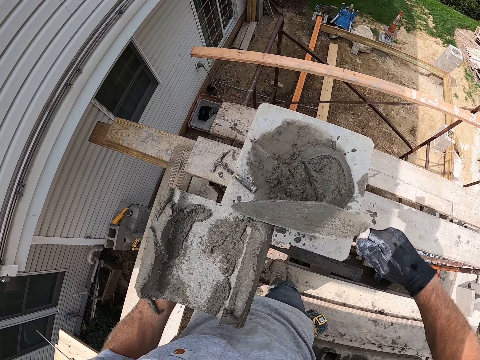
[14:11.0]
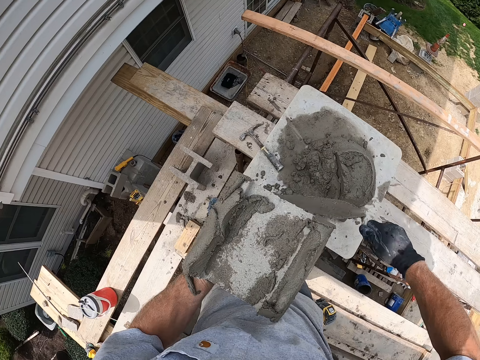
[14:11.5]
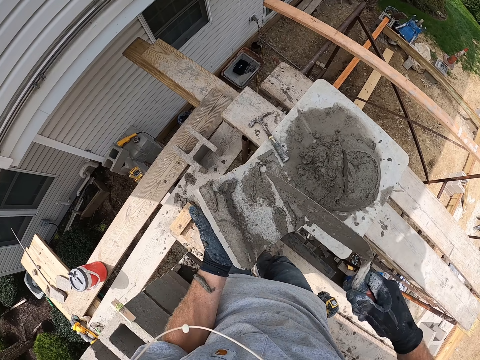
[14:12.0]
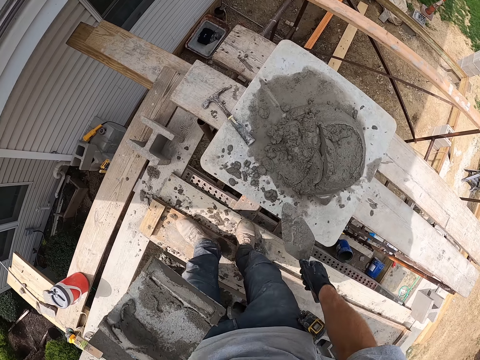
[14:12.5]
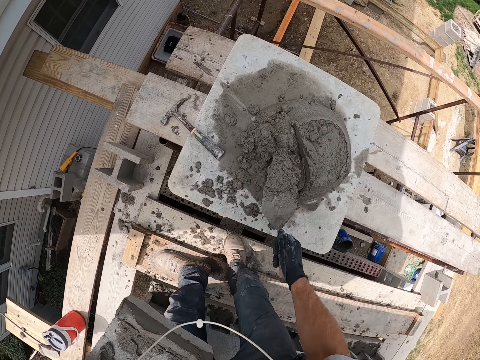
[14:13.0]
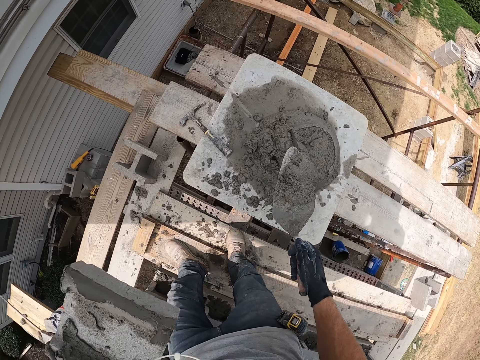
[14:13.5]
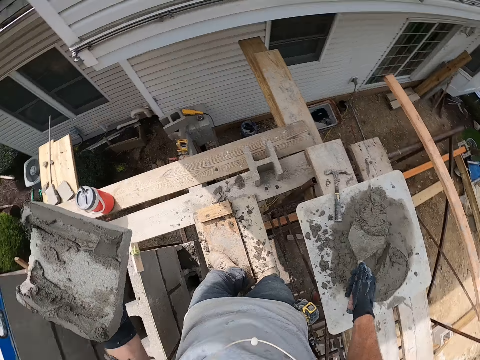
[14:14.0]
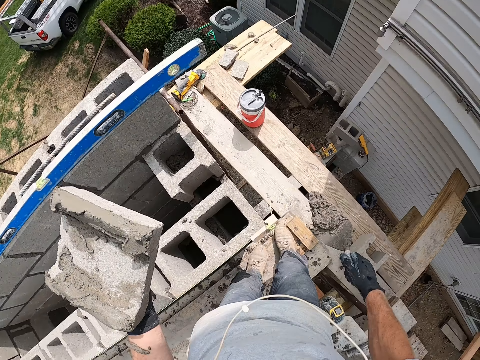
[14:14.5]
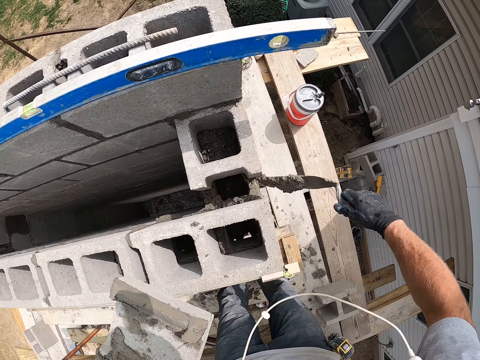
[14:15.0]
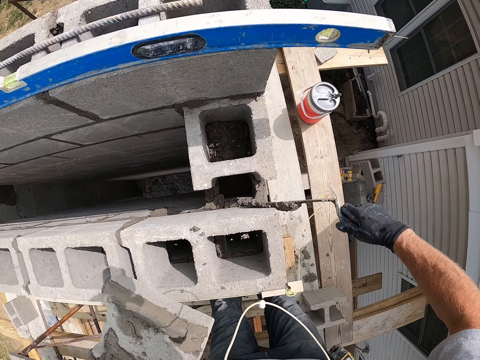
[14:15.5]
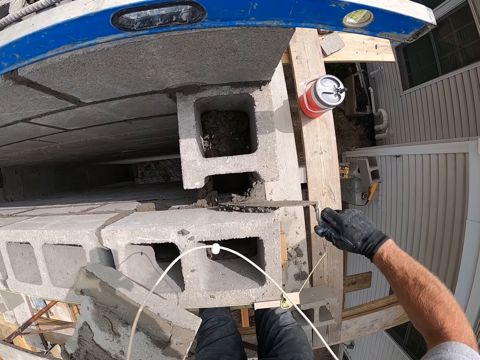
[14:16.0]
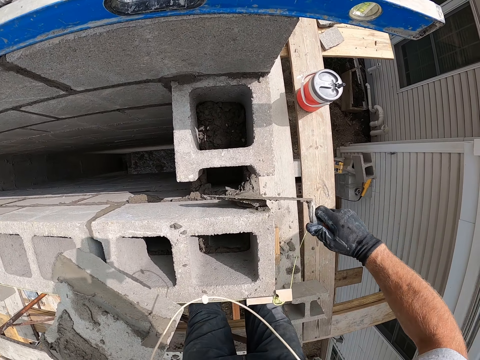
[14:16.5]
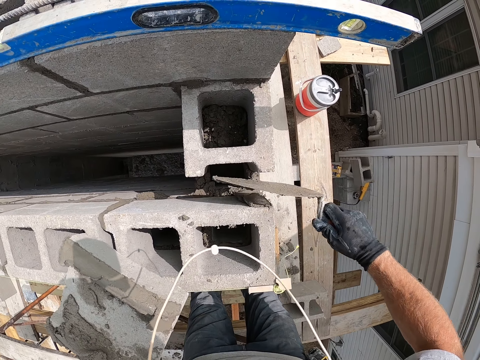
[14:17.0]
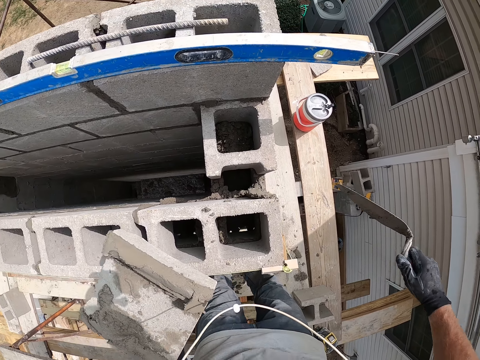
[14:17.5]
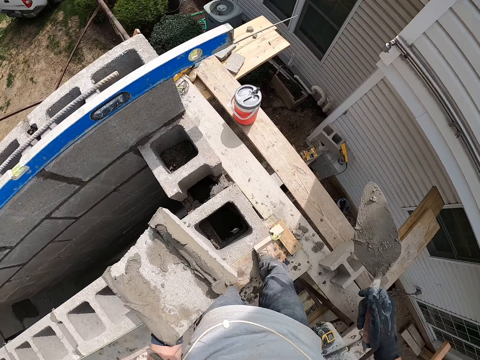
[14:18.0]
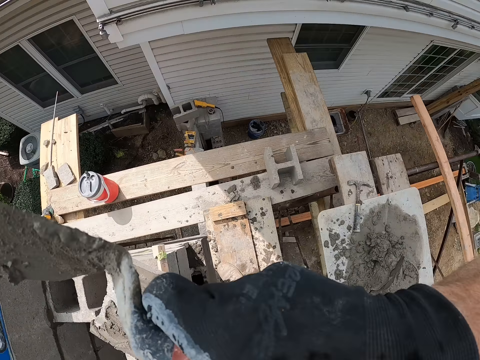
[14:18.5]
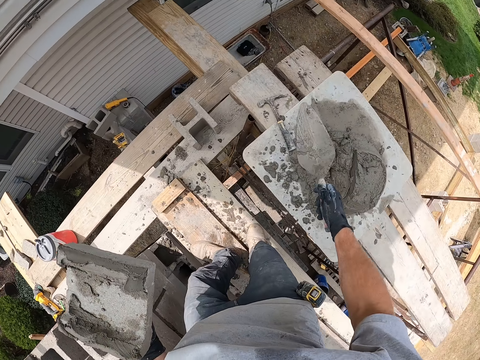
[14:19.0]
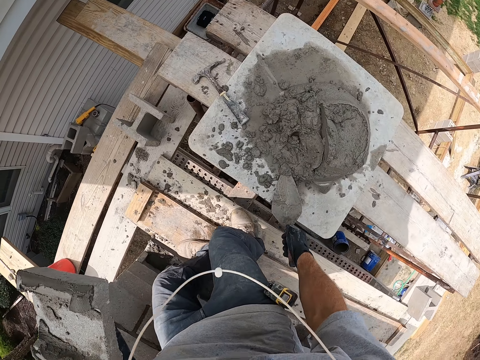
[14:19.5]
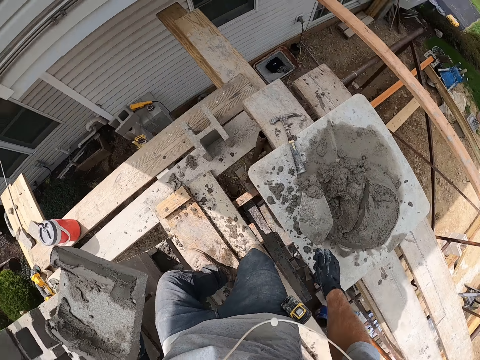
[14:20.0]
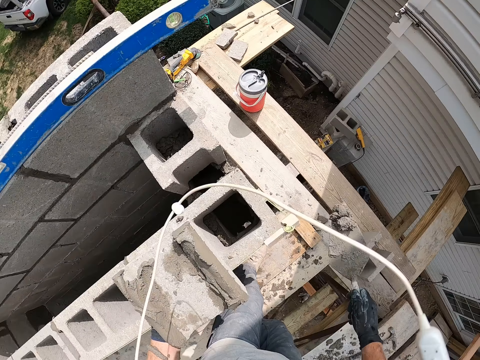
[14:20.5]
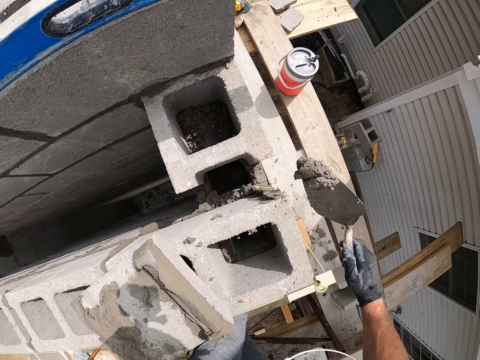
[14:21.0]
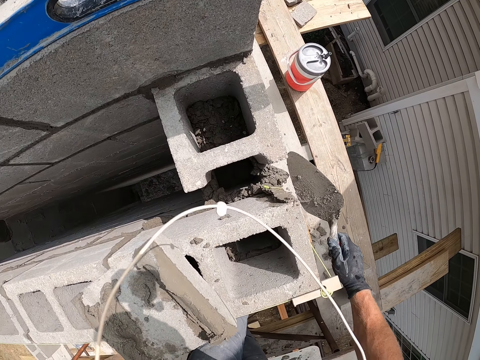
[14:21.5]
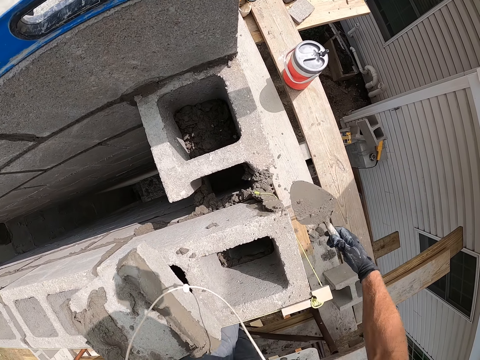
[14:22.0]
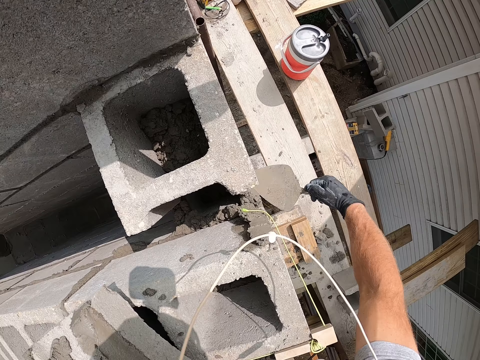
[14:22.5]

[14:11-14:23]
The camera wearer scoops cement with the trowel. He packs the cement with the trowel. He pastes the cement on the concrete wall with the trowel. He wipes his face. He packs the cement with the trowel. He scoops the cement with the trowel. He puts the cement on the concrete wall.

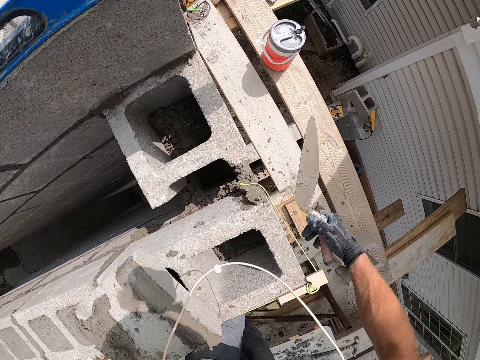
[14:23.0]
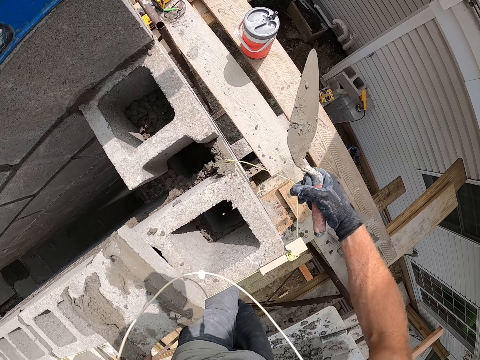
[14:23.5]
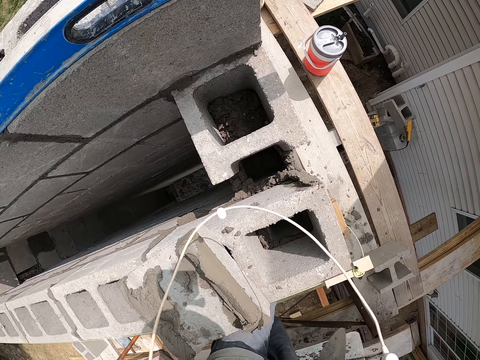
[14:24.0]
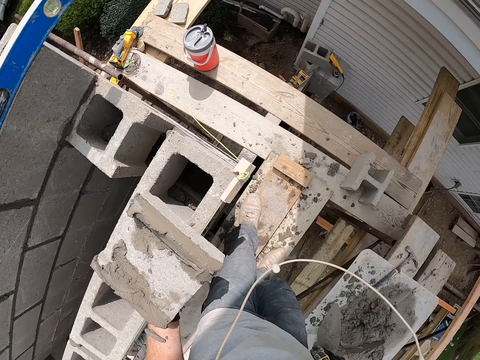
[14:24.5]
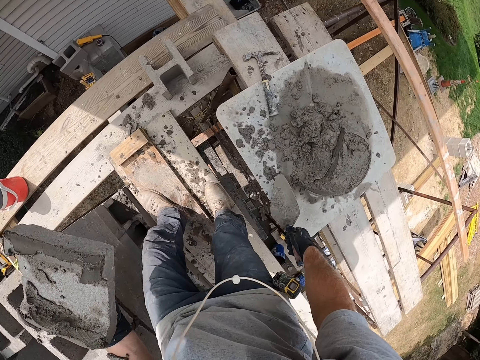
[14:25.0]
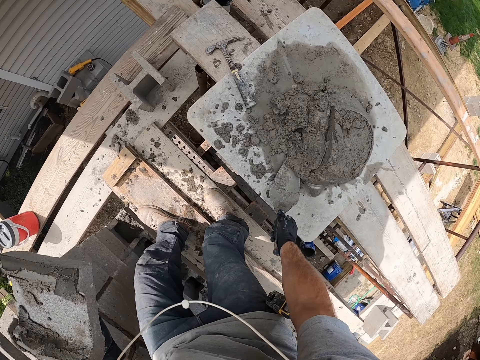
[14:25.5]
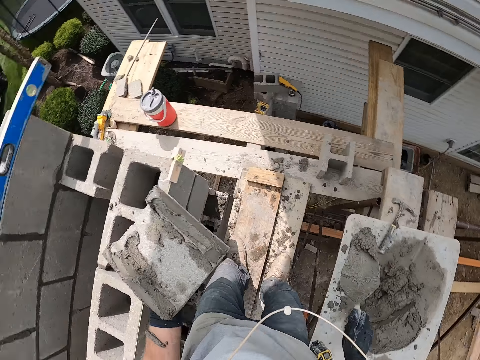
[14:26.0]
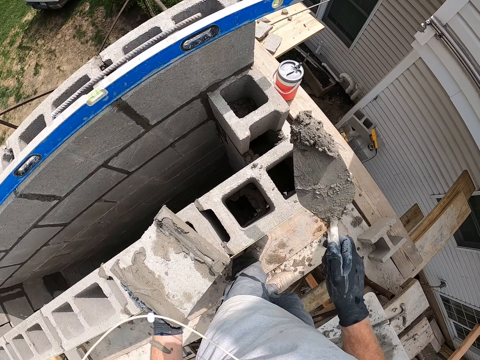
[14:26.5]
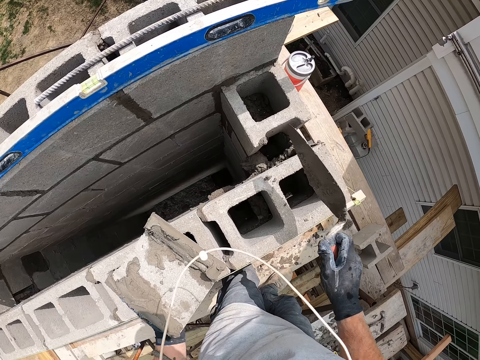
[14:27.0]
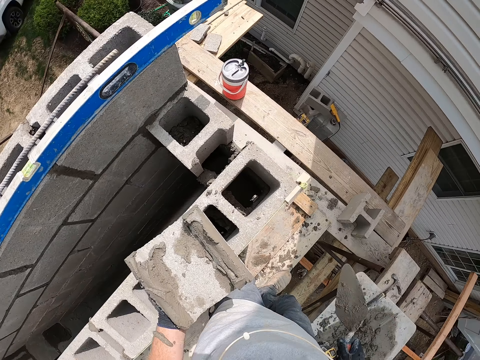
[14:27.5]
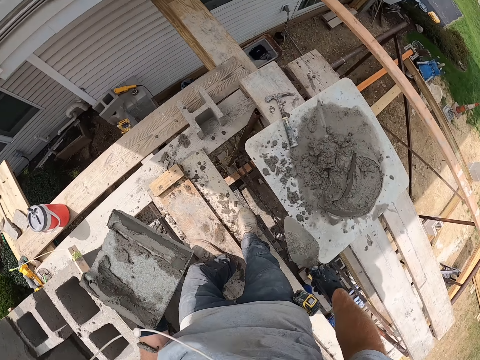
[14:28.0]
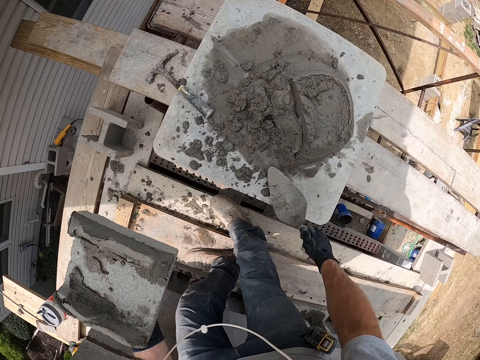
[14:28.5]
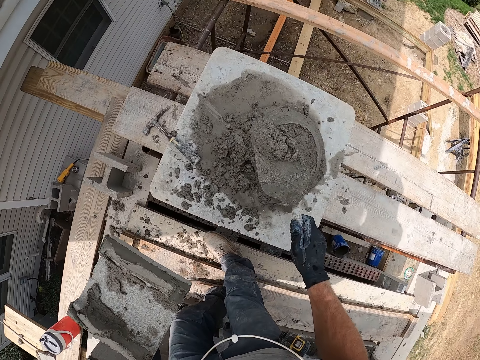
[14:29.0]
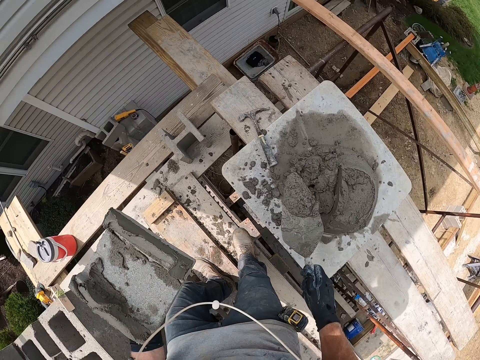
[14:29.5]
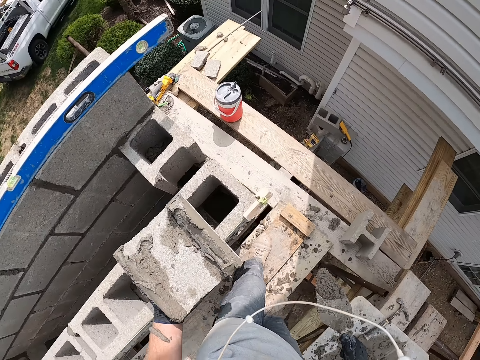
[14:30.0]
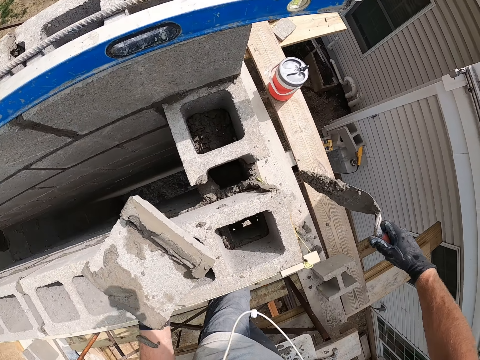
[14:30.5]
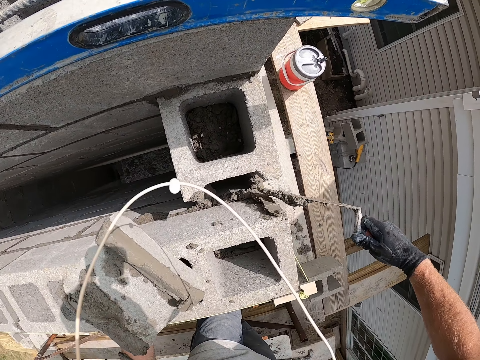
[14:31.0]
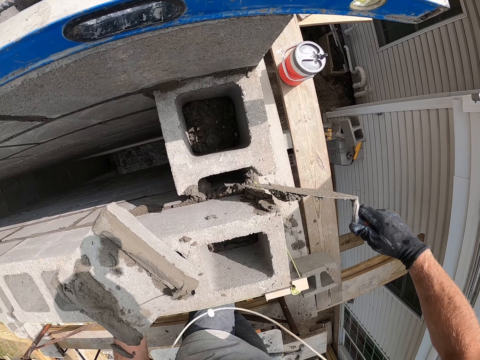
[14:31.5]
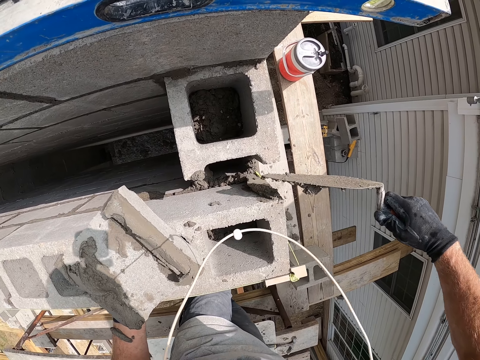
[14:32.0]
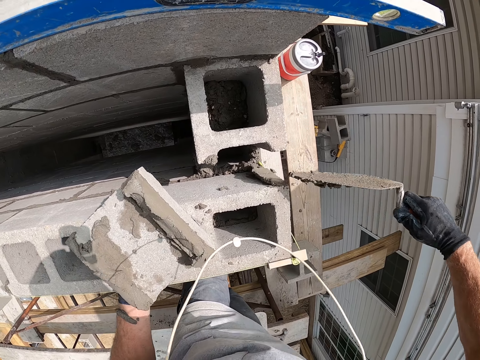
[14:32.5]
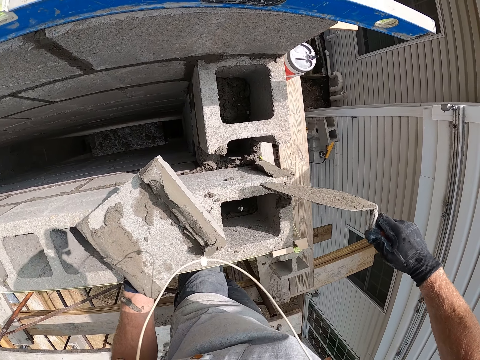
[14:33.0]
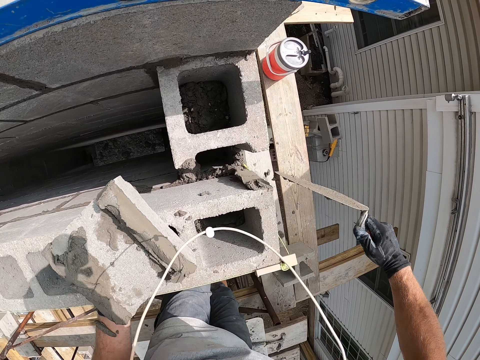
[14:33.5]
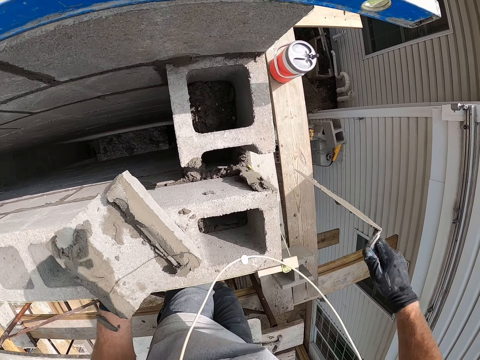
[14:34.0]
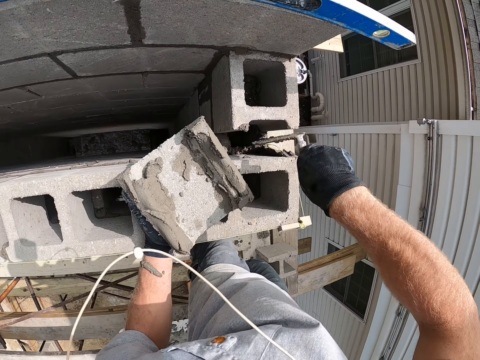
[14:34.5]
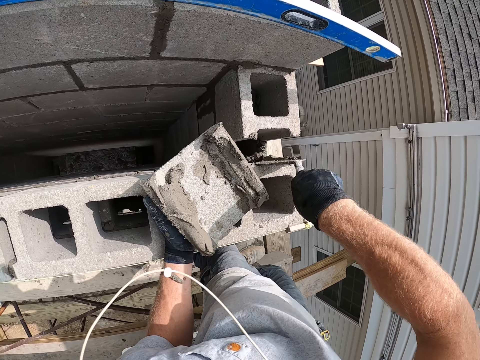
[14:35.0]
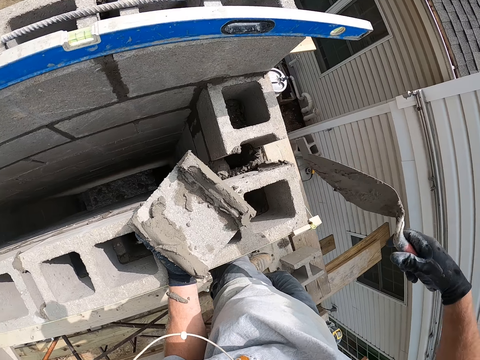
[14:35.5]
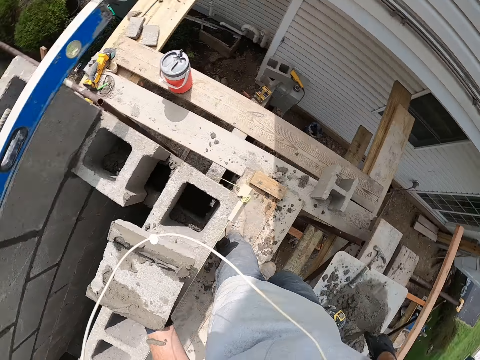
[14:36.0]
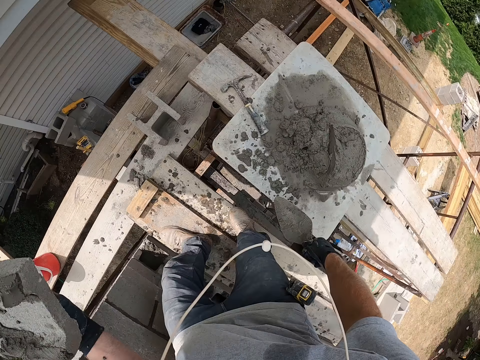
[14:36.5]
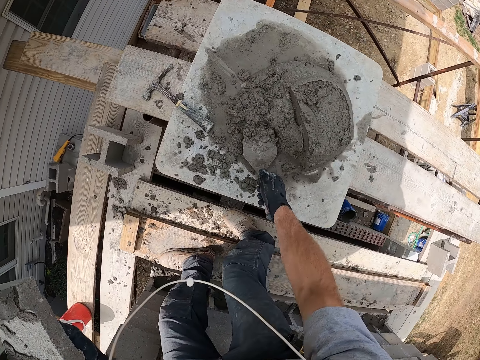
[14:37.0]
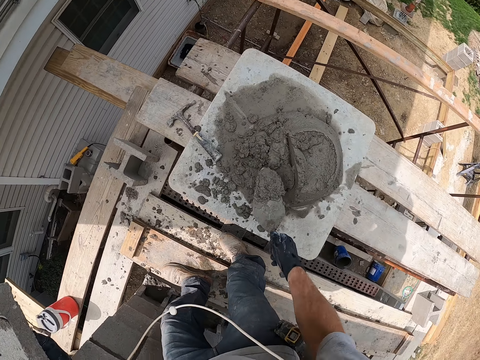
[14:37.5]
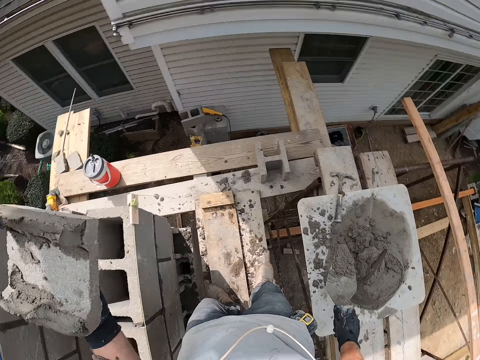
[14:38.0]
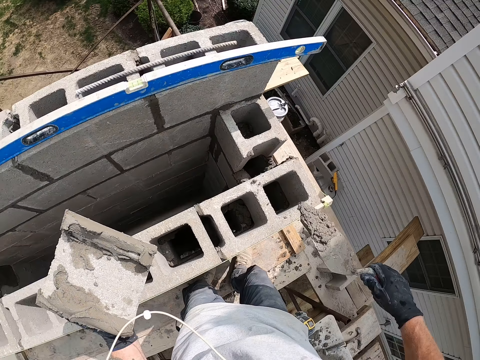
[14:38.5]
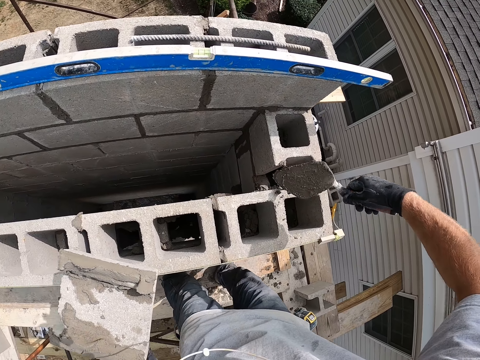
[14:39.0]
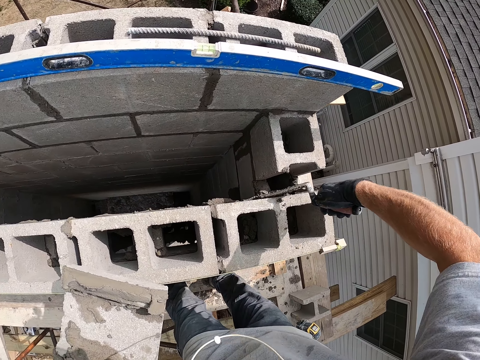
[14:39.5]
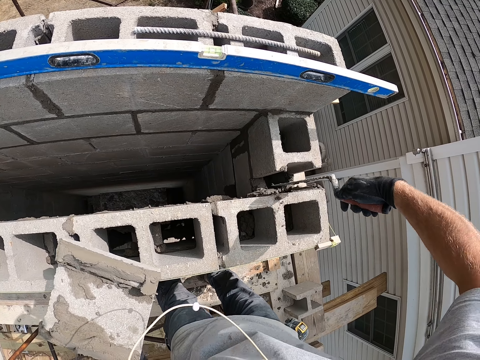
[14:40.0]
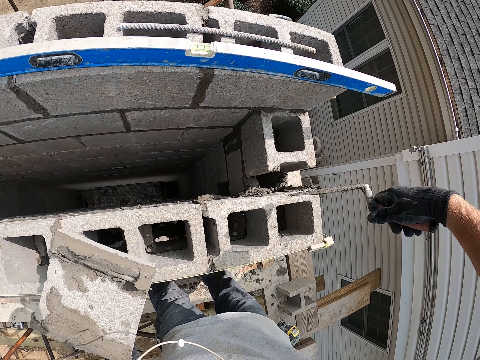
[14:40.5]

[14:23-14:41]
The camera wearer adjusts a brick line on the concrete wall. They pack cement with the trowel. They scoop the cement with the trowel. They put the cement on the concrete wall. They scoop the cement with the trowel. They pack the cement with the trowel. They put the cement on the concrete wall. They scoop the cement with the trowel. They pack the cement with the trowel. They put the cement on the concrete wall.
